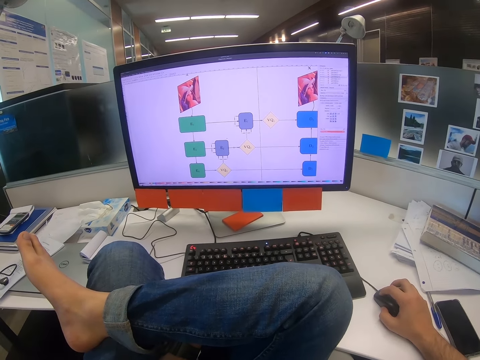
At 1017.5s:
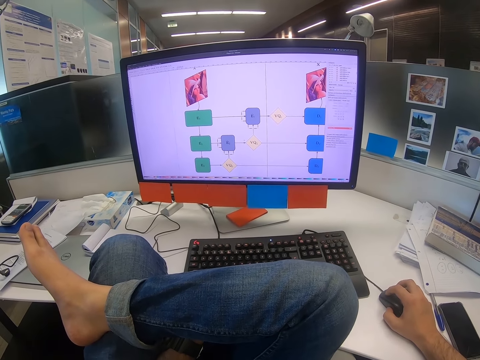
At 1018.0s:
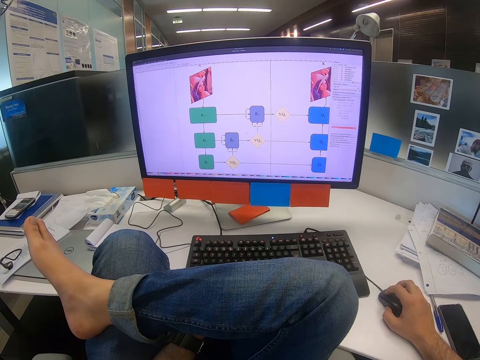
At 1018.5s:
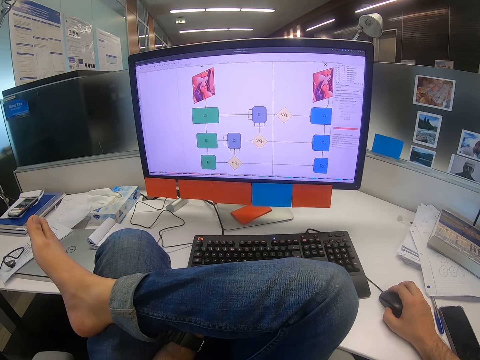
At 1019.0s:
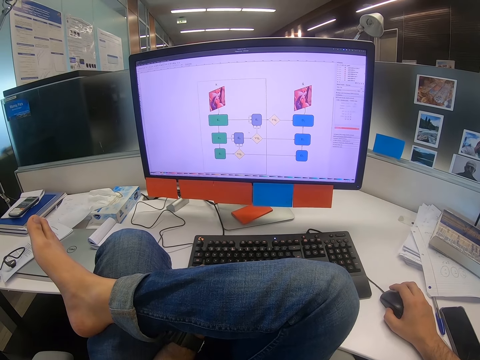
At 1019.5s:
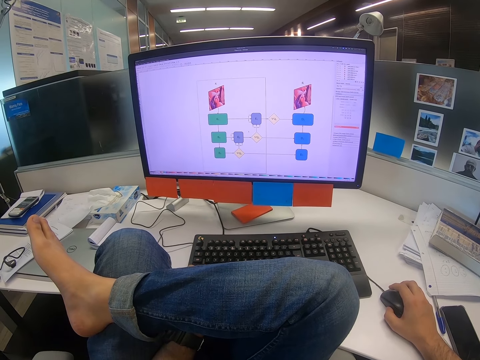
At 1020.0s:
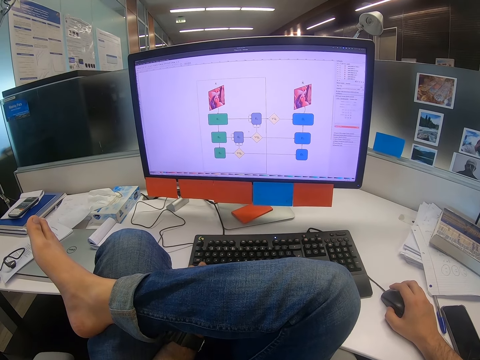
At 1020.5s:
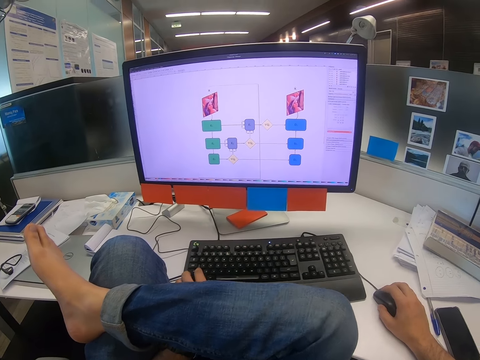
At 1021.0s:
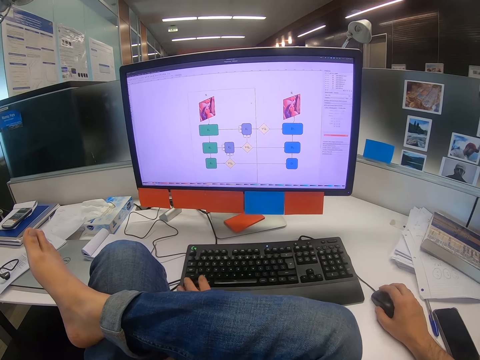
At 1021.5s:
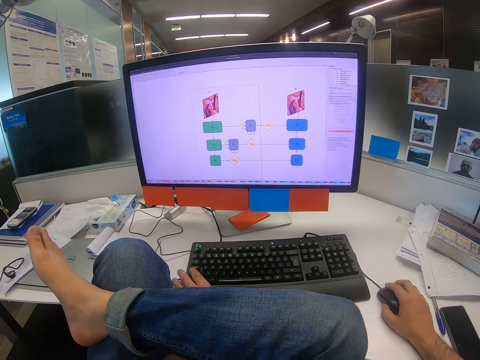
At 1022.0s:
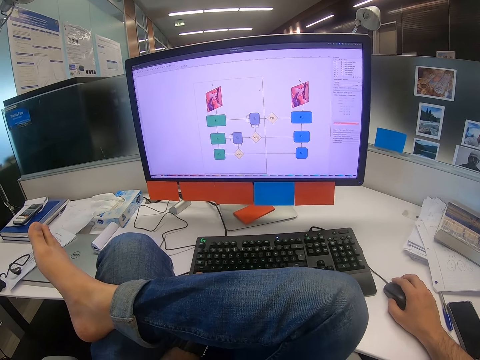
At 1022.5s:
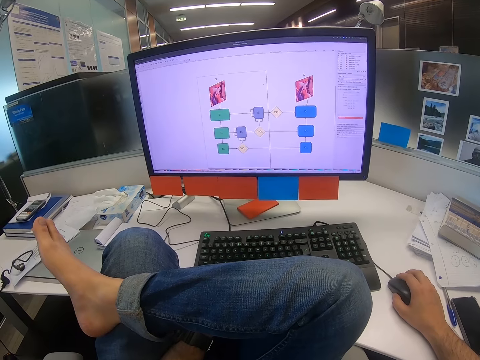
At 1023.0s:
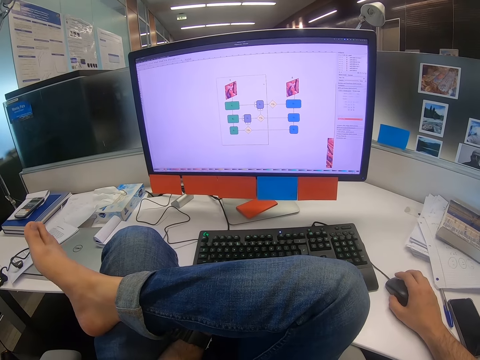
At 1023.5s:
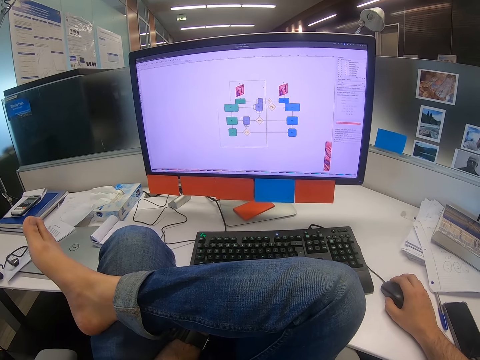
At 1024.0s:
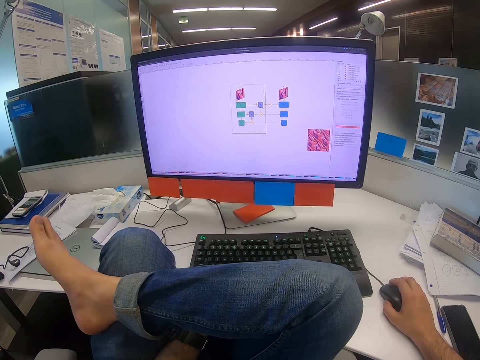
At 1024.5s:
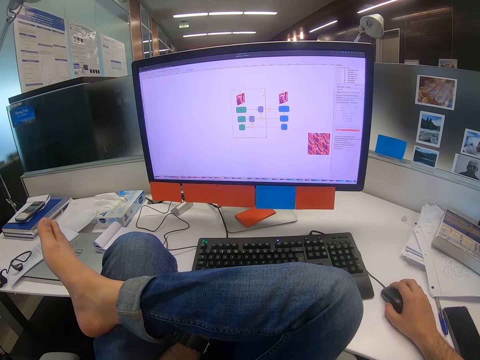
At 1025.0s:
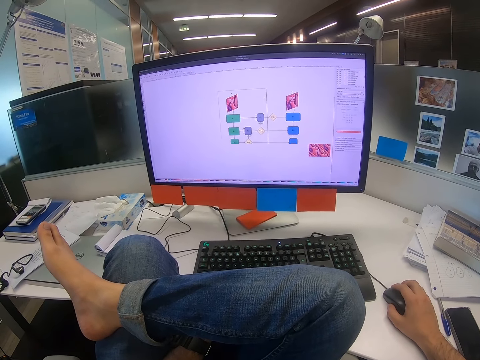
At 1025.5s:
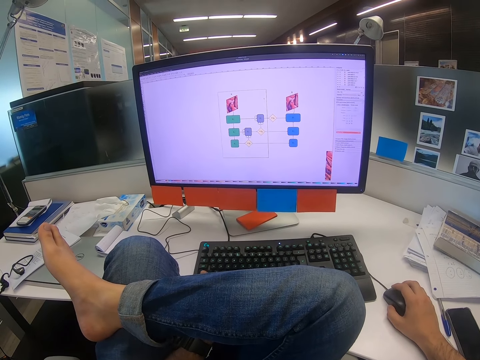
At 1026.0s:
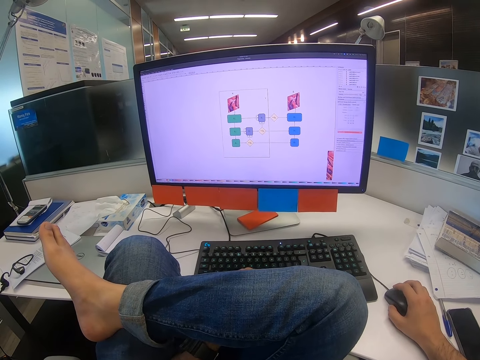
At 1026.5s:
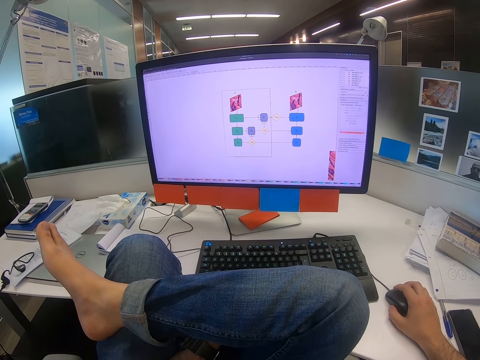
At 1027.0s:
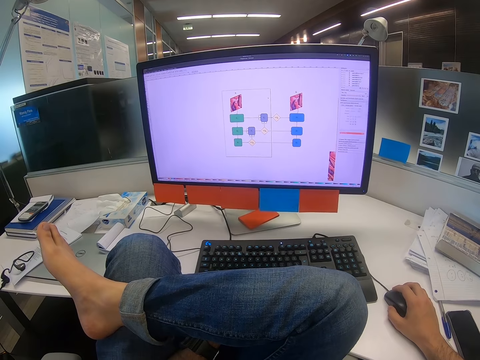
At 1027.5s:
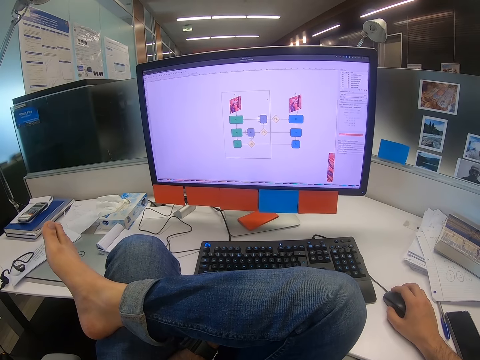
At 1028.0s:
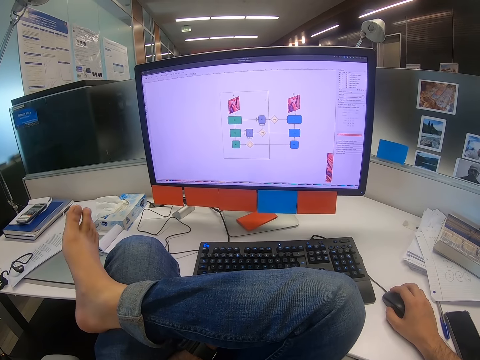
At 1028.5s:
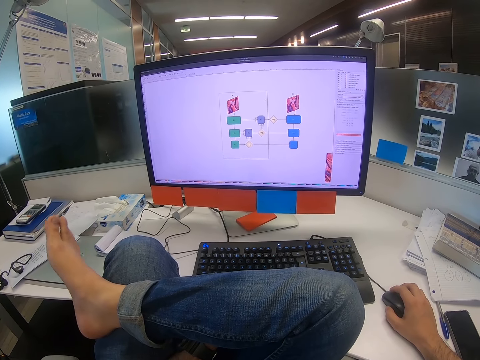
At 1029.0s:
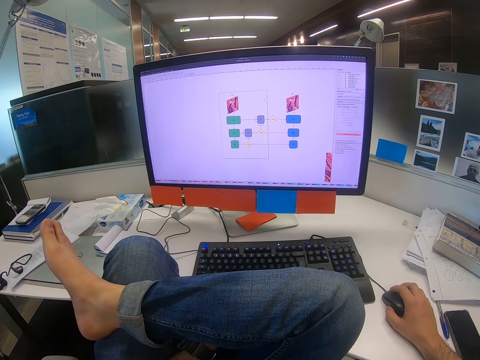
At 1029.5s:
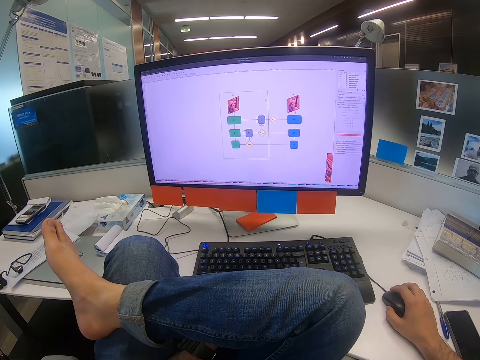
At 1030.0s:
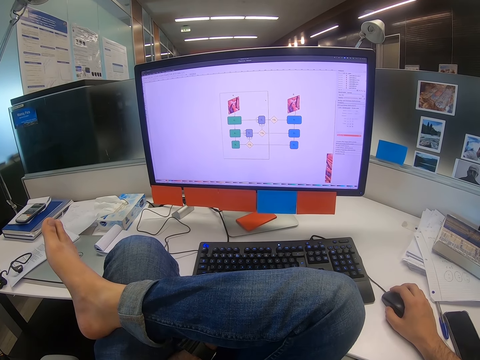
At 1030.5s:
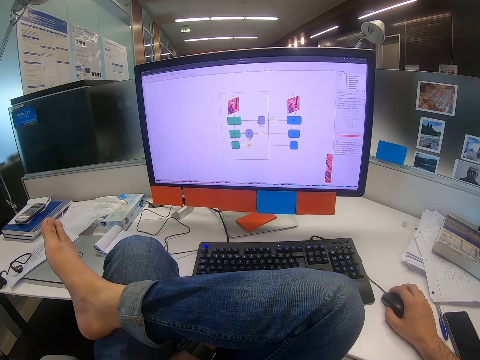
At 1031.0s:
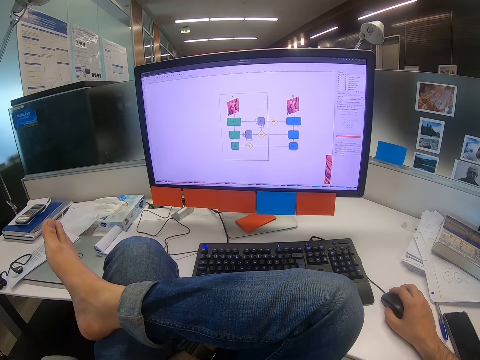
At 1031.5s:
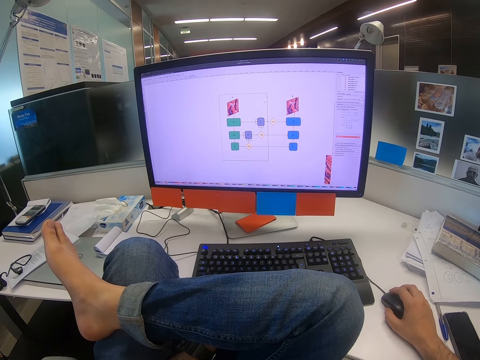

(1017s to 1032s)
The camera wearer presses on a button on the keyboard with the left hand. They move the toe fingers on the right leg.

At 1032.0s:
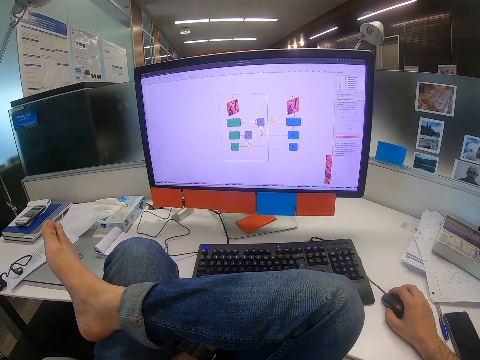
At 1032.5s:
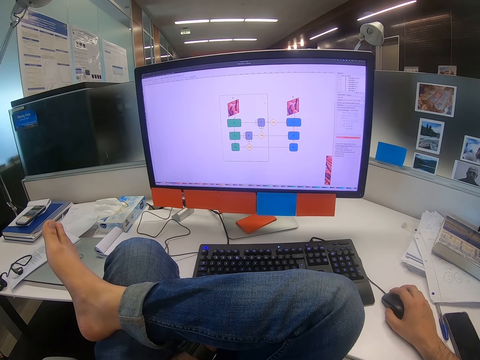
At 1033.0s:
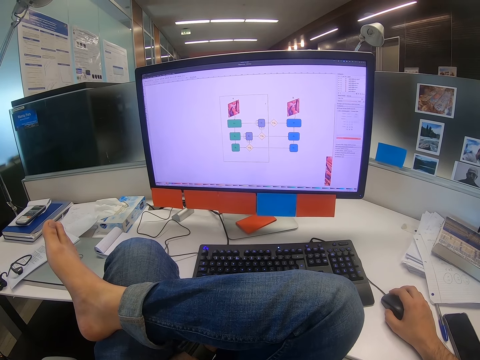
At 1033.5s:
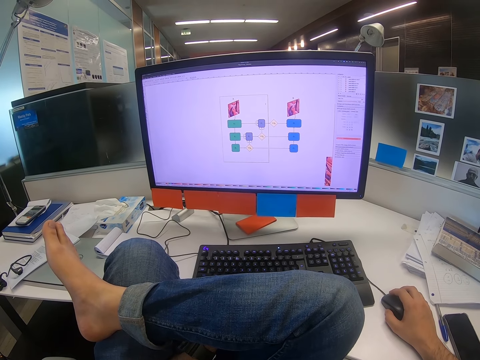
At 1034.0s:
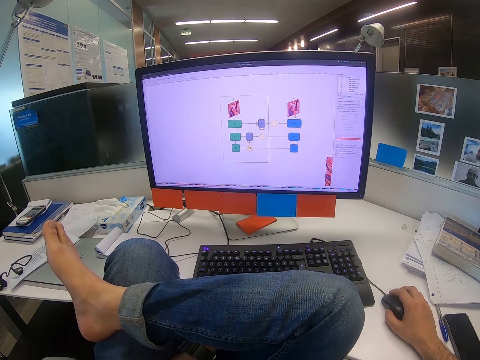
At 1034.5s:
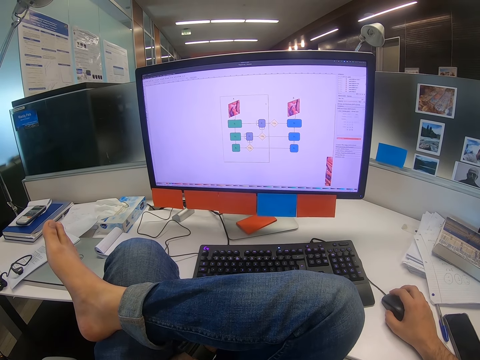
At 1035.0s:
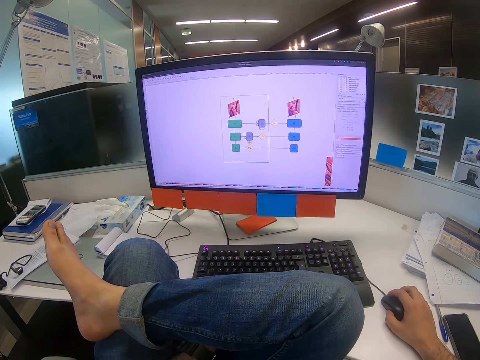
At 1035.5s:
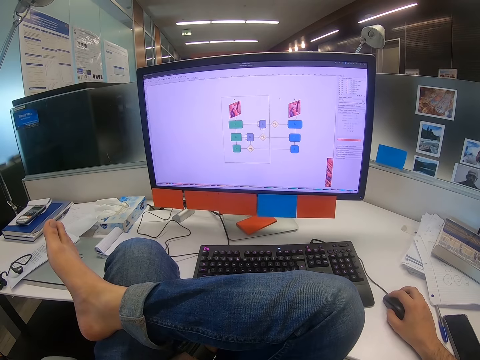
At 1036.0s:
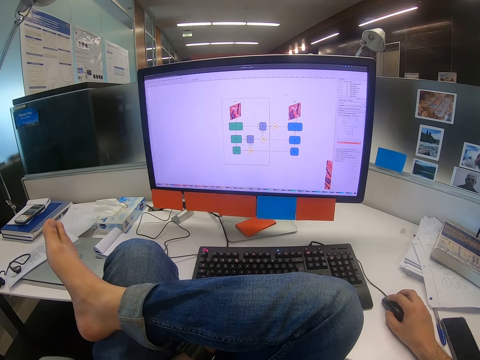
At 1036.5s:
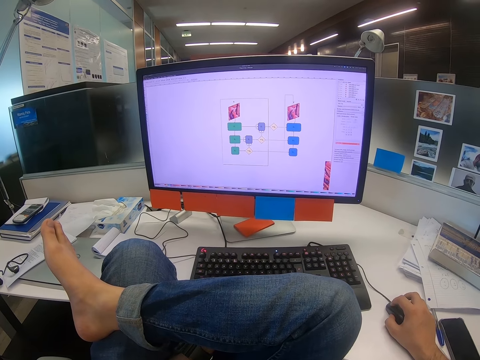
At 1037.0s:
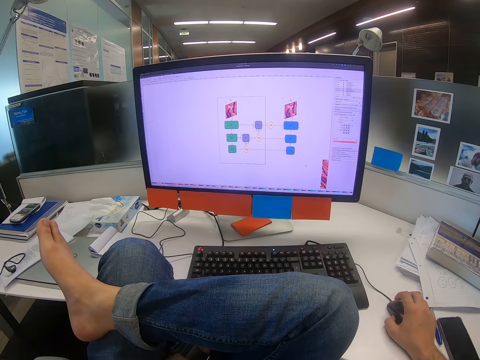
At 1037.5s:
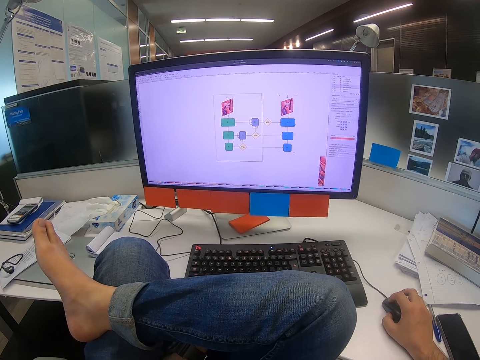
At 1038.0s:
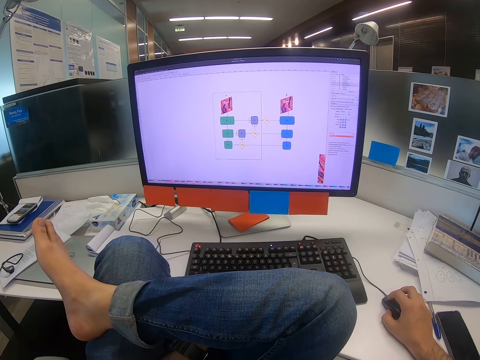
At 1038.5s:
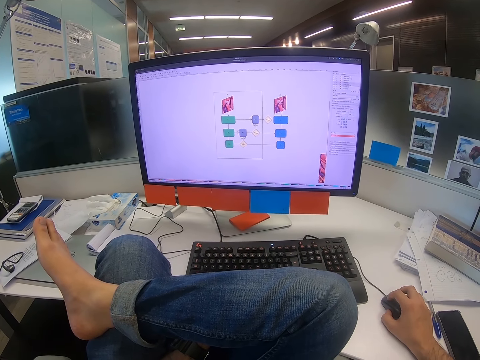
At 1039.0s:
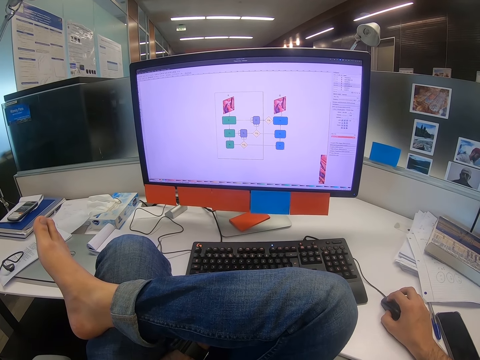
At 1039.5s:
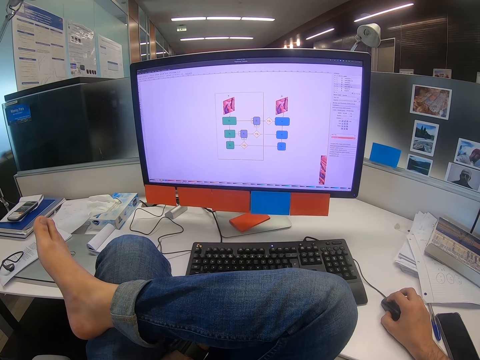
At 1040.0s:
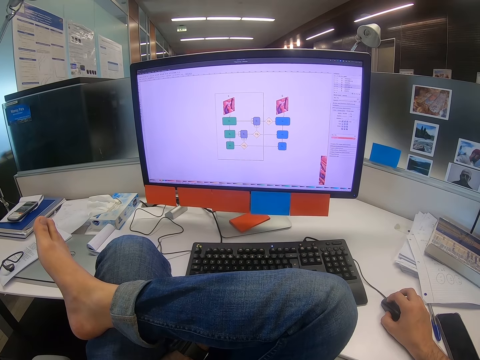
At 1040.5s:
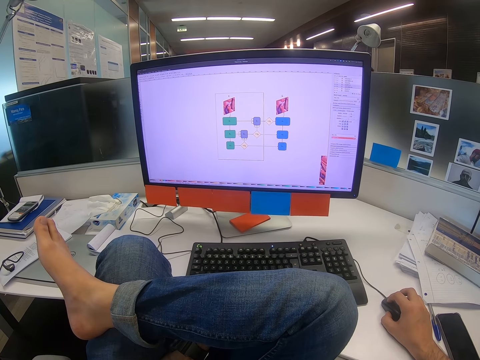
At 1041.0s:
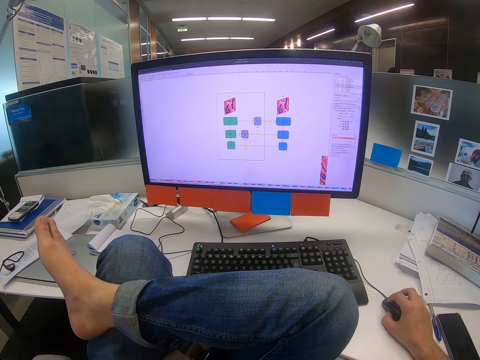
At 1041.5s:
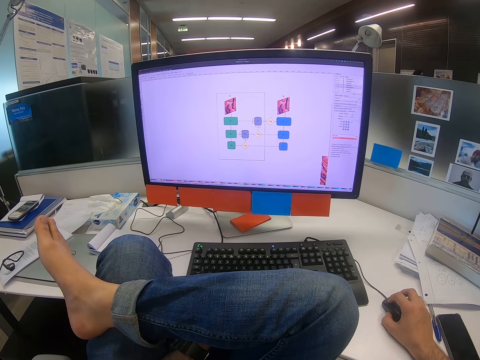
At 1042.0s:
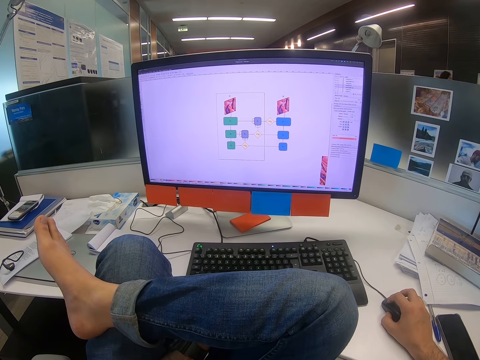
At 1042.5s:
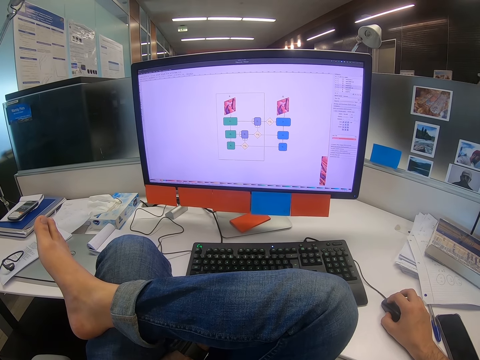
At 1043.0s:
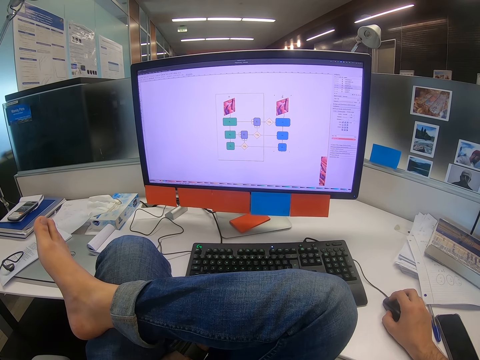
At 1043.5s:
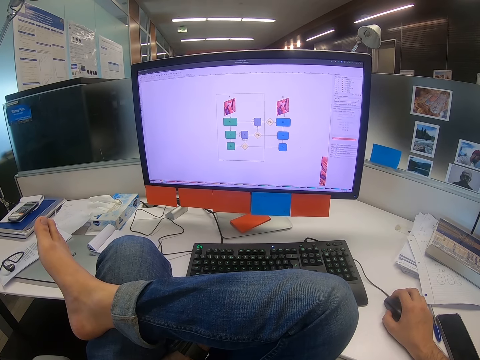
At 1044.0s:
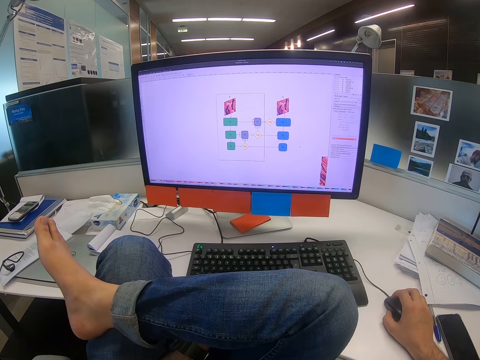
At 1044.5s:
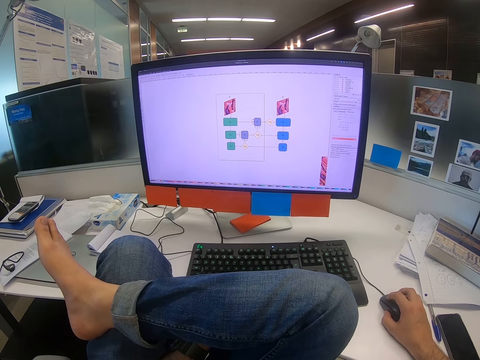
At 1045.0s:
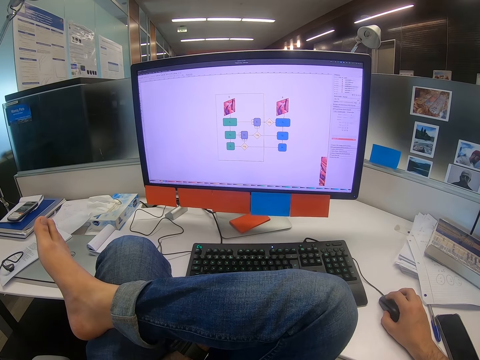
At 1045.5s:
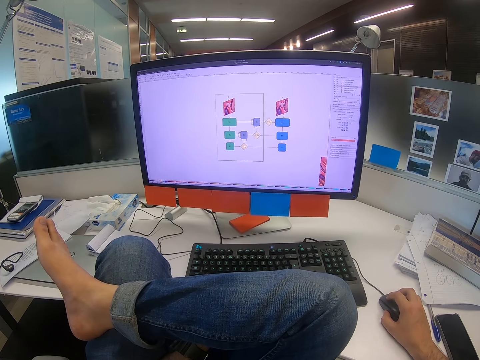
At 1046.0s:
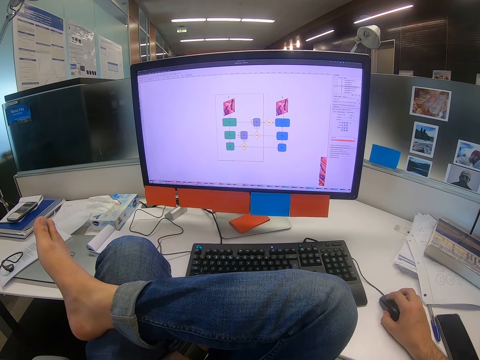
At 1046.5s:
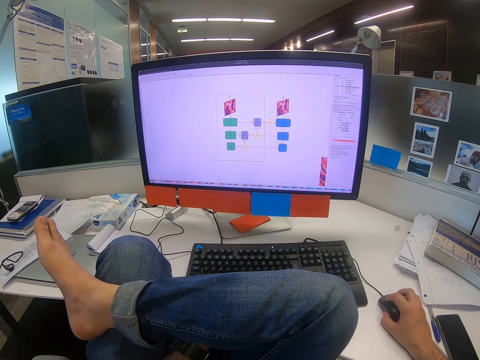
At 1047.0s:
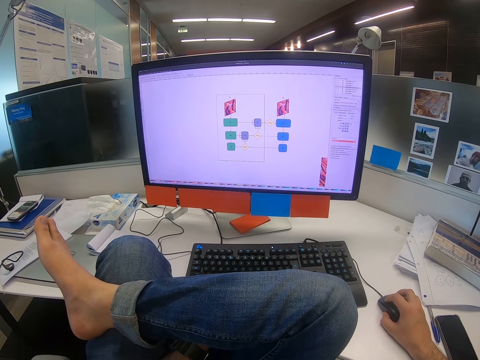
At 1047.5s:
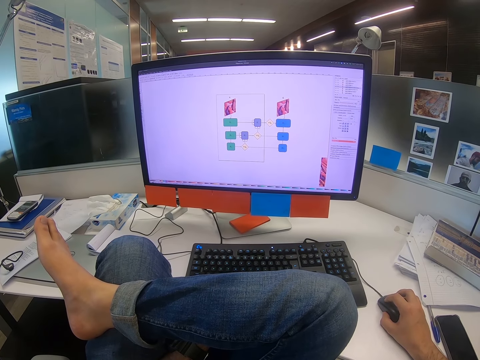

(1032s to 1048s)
The camera wearer moves the mouse with the right hand.
